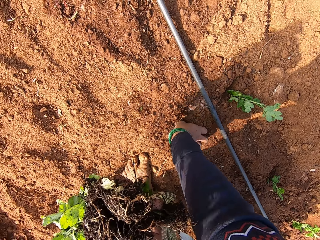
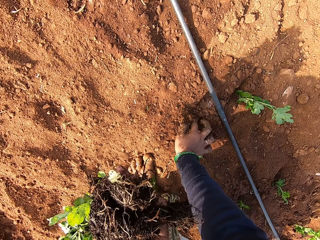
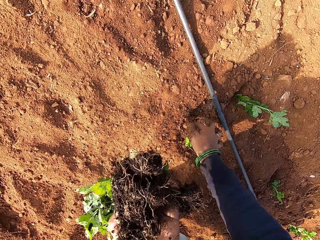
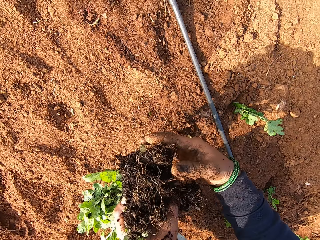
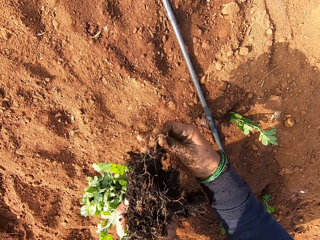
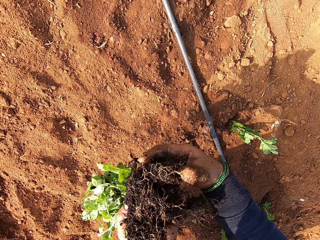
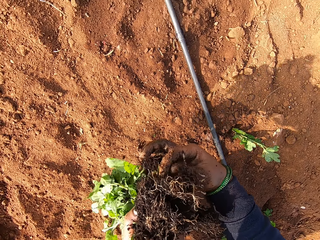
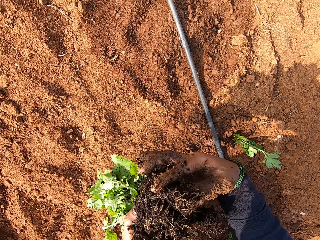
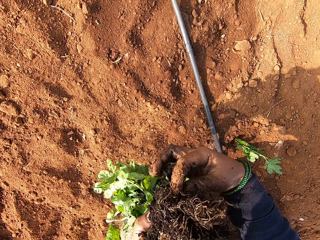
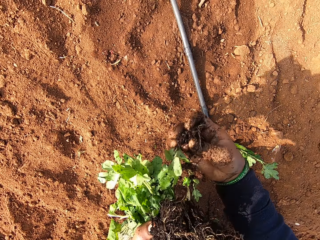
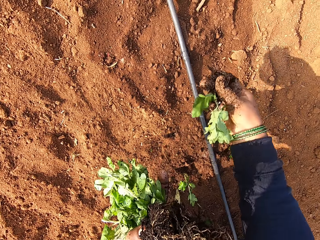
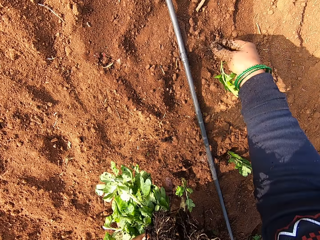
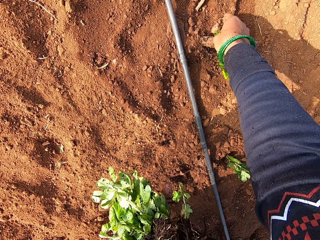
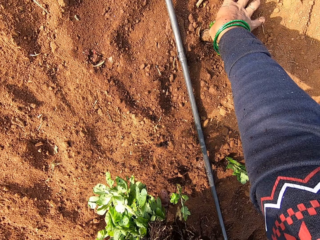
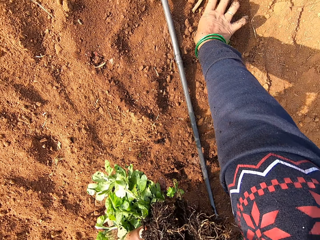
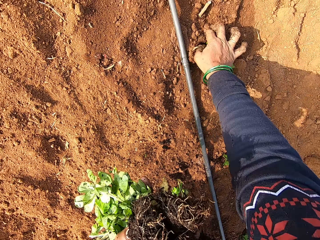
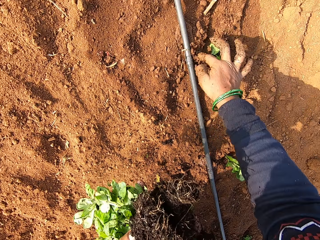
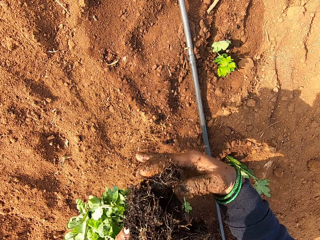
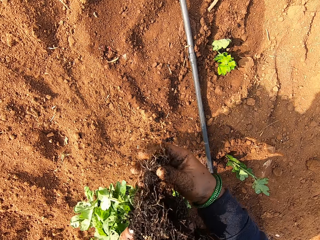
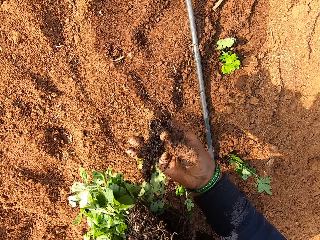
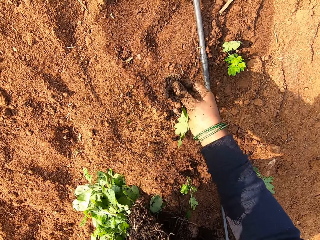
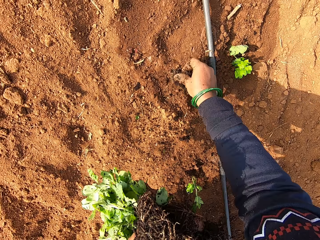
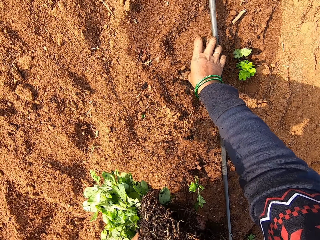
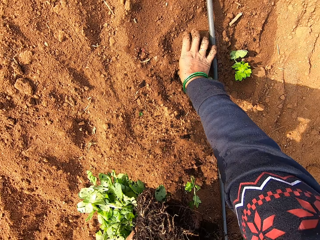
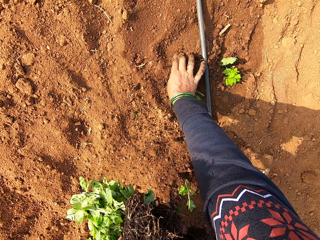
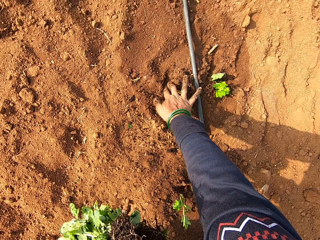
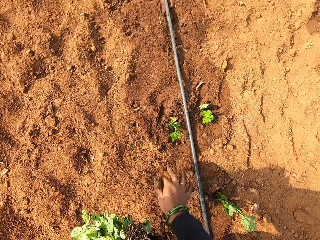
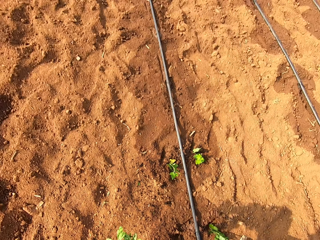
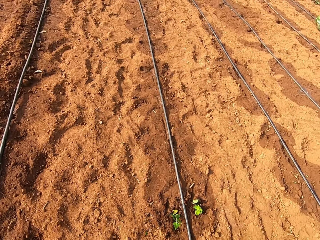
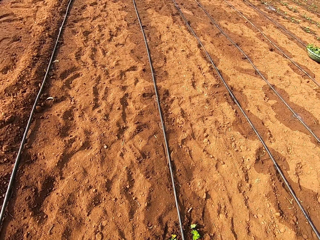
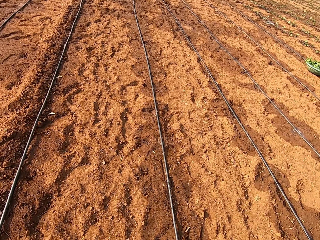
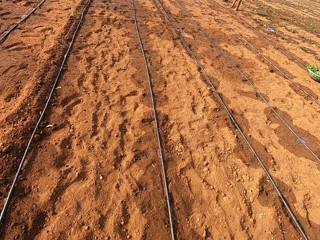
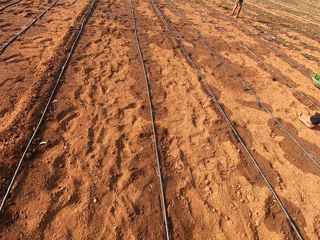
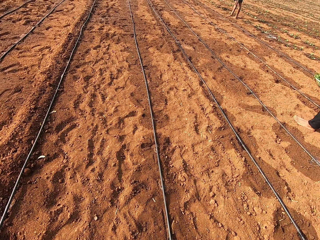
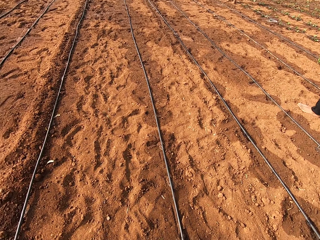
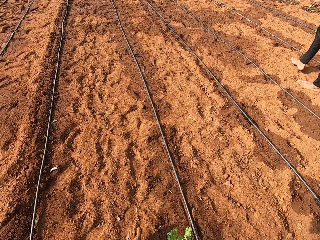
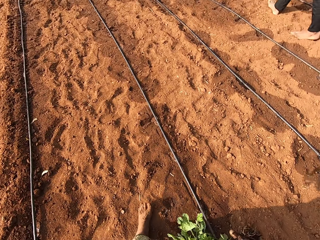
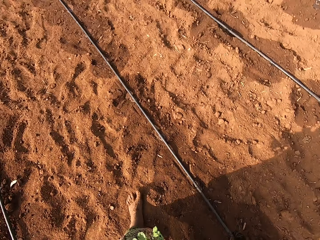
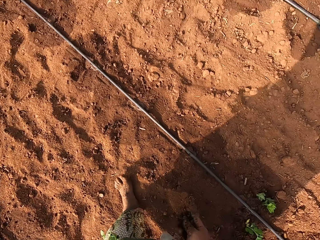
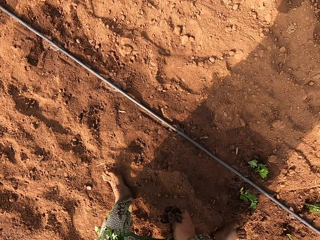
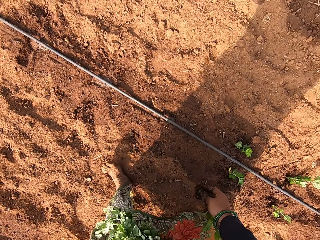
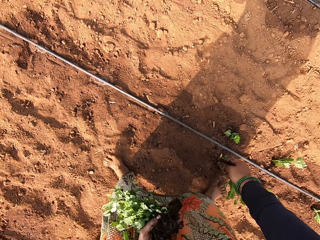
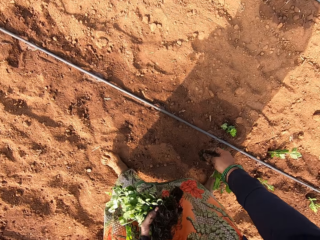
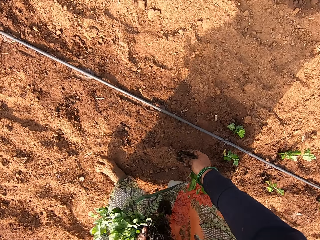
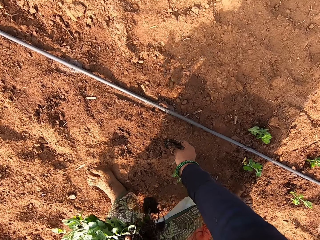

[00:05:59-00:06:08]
The camera wearer inserts the plant in her right hand into the ground with her right thumb. She takes a plant from her left hand with her right hand. She inserts the plant in her right hand into the ground with her right thumb. She takes a plant from her left hand with her right hand. She inserts the plant in her right hand into the ground with her right thumb. She walks on the field.

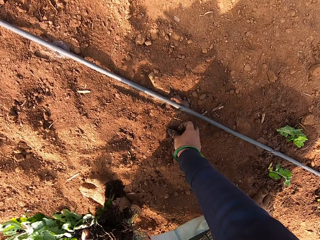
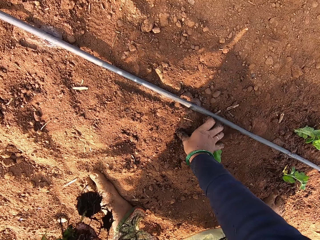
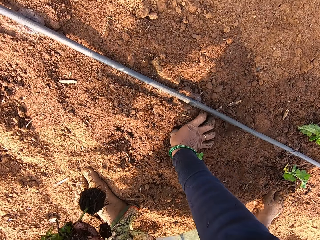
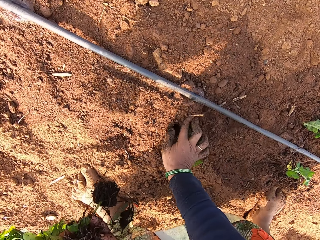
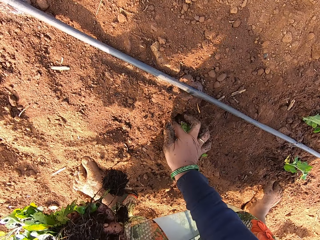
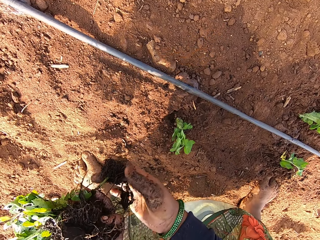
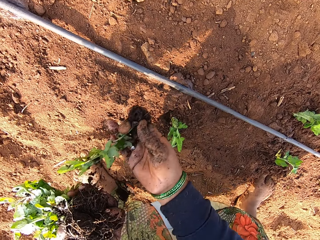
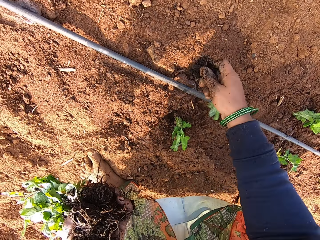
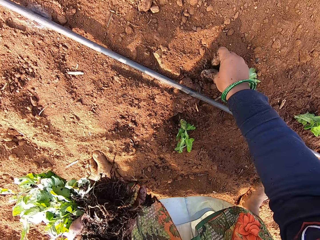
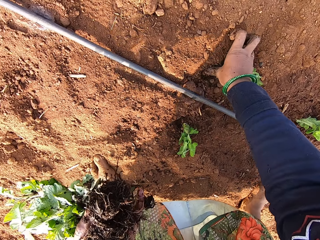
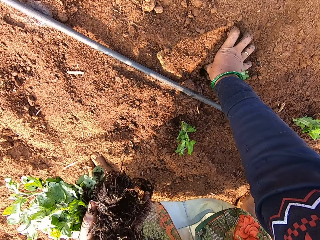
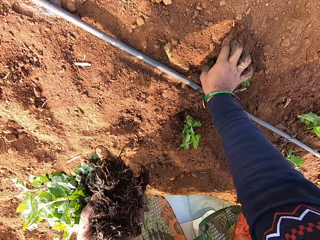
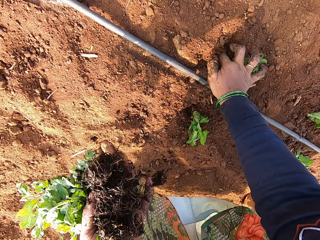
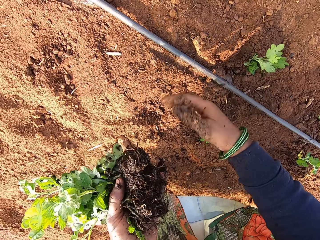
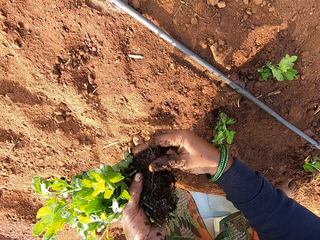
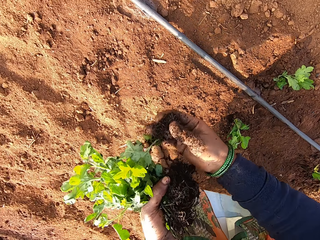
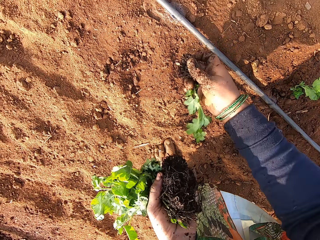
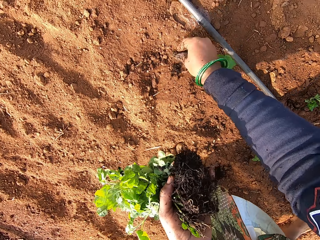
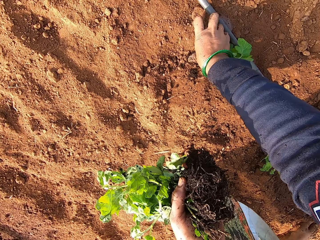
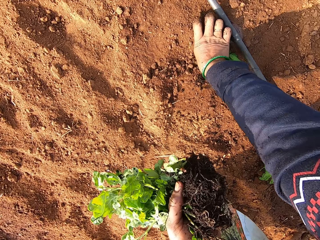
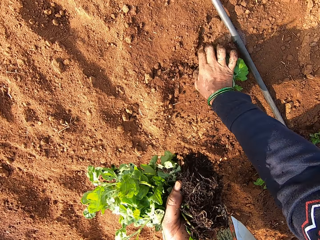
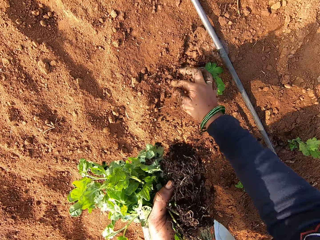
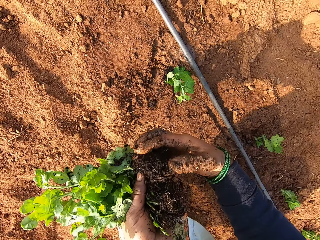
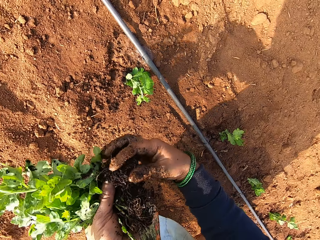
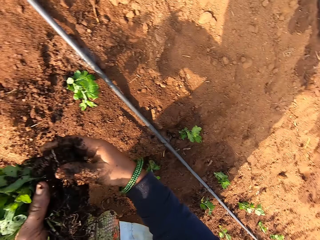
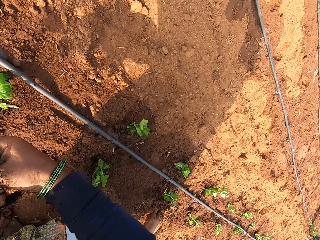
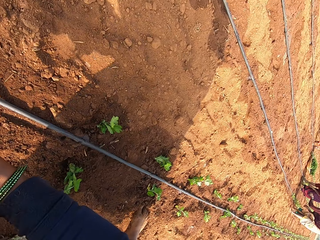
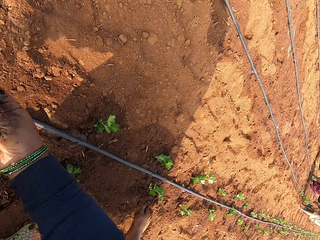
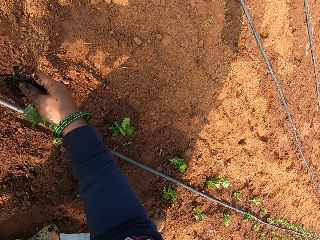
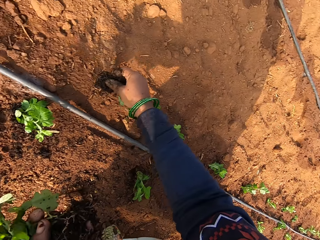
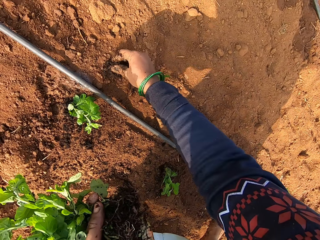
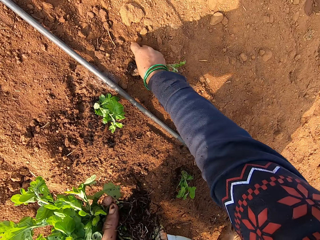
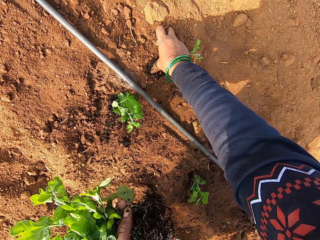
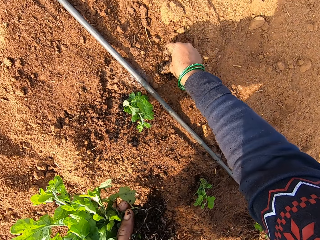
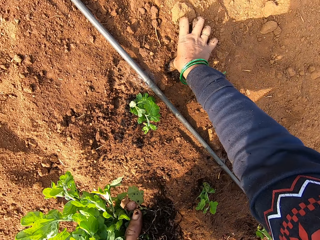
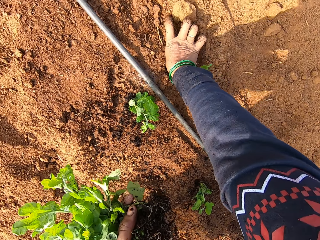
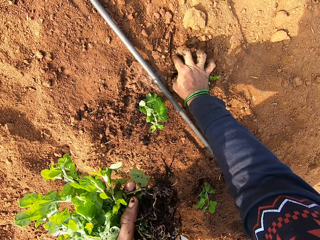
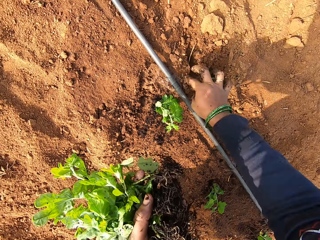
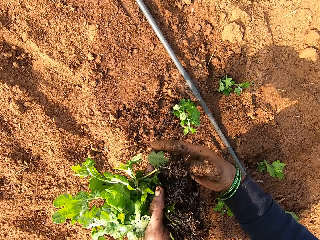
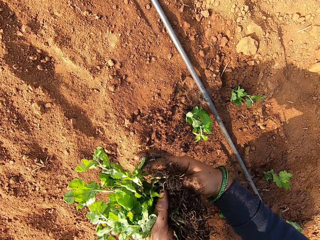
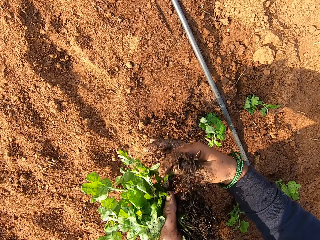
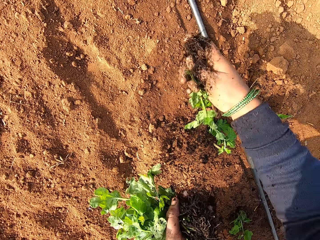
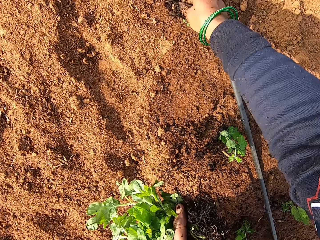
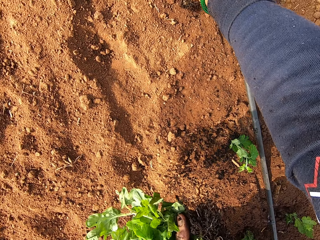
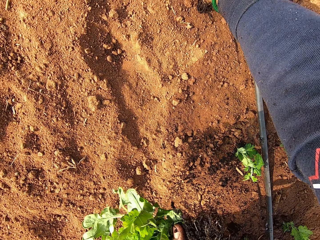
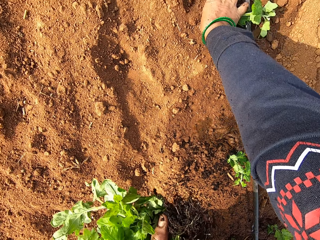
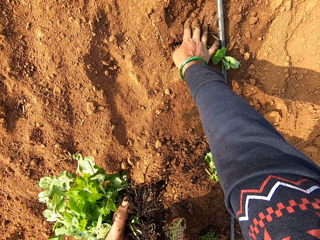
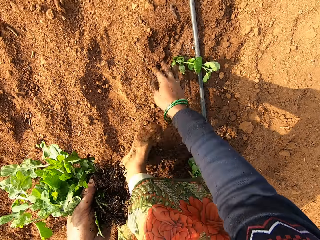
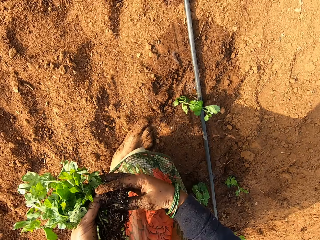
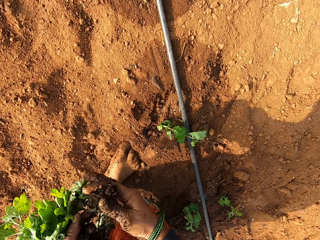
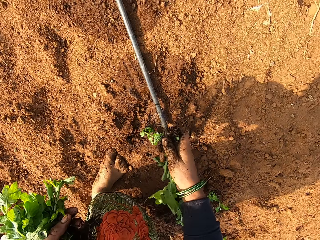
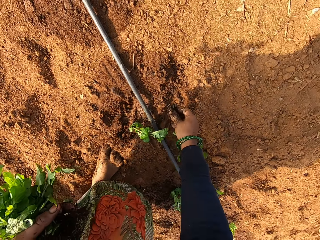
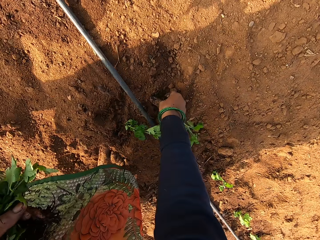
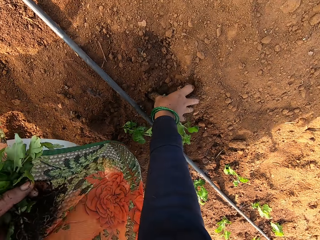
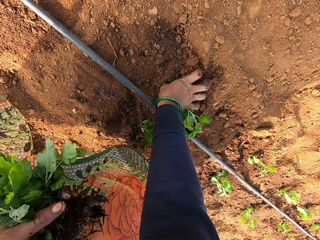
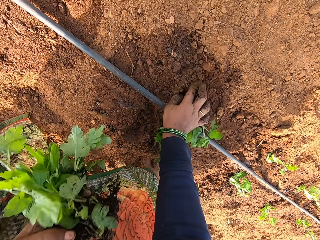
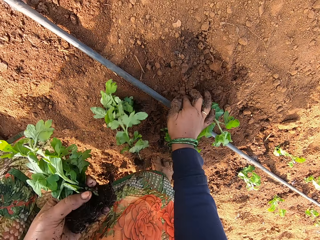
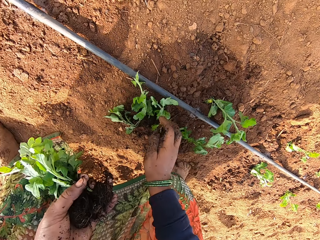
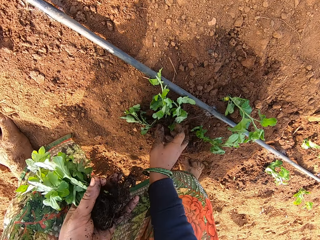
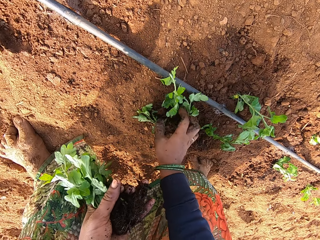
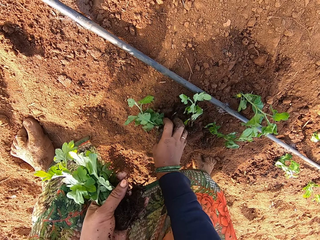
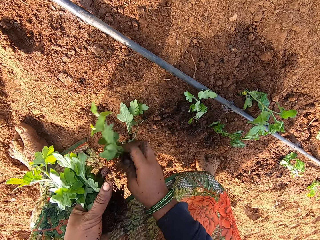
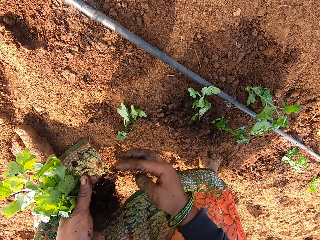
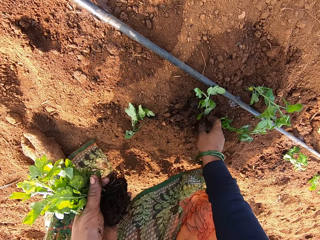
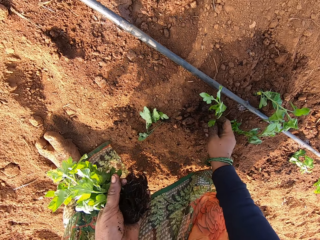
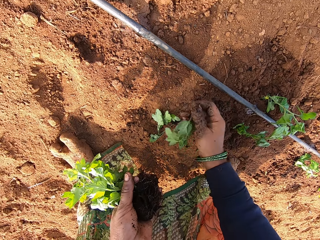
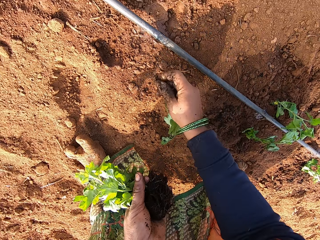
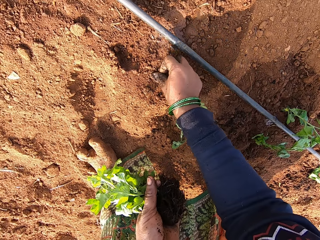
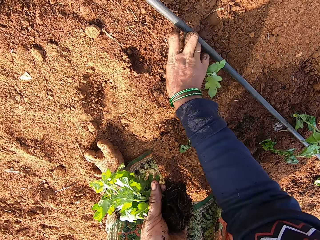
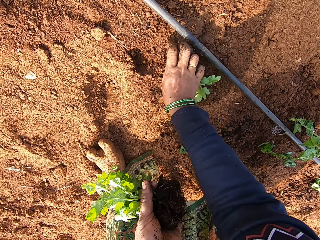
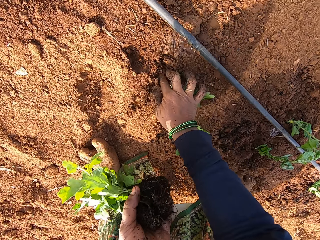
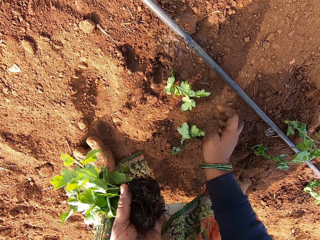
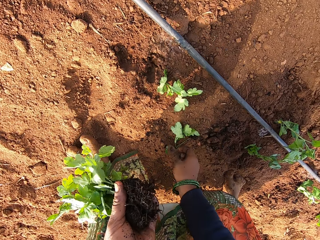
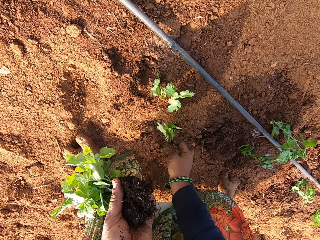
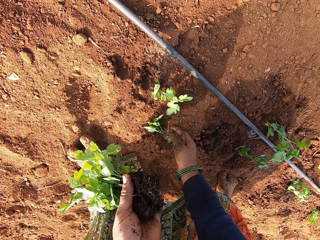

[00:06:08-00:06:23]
The camera wearer inserts the plant in her right hand into the ground with her right thumb. She takes a plant from her left hand with her right hand. She inserts the plant in her right hand into the ground with her right thumb. She takes a plant from her left hand with her right hand. She inserts the plant in her right hand into the ground with her right thumb. She takes a plant from her left hand with her right hand. She inserts the plant in her right hand into the ground with her right thumb. She takes a plant from her left hand with her right hand. She inserts the plant in her right hand into the ground with her right thumb. She walks on the field. She picks a plant from her hand. She inserts the plant in her right hand into the ground with her right thumb. She drops the plants on the ground. She picks a plant from the ground with her right hand. She transfers the plant in her right hand to her left hand. She picks a plant from the ground with her right hand. She inserts the plant in her right hand into the ground with her right thumb.
